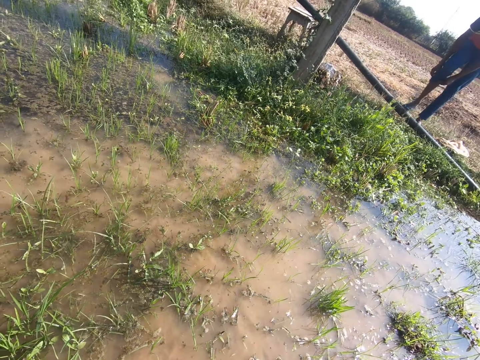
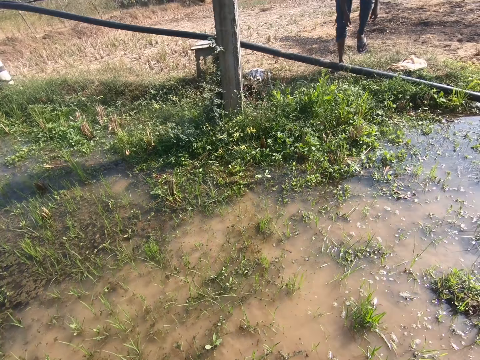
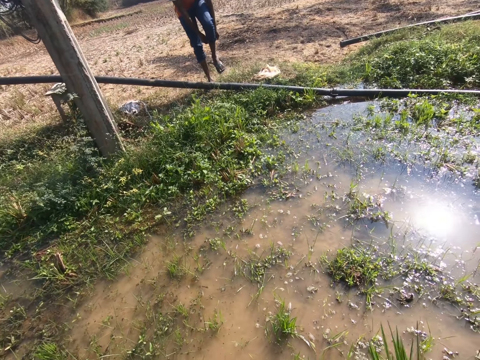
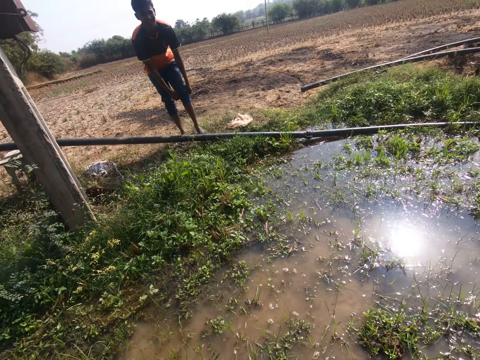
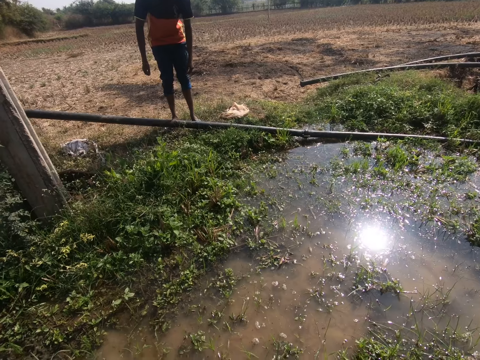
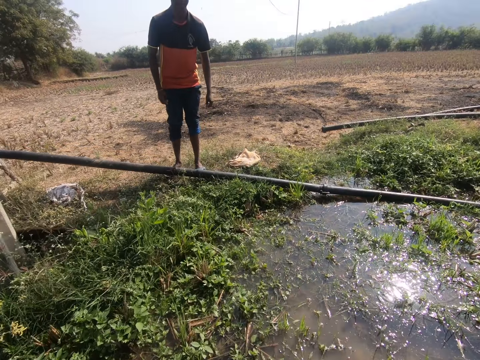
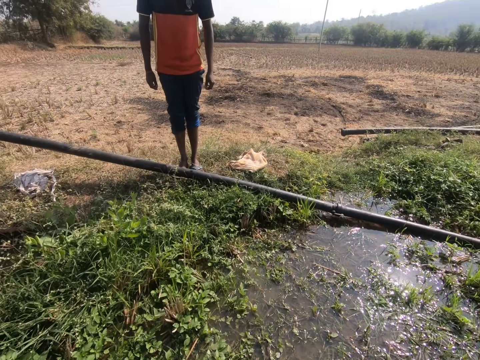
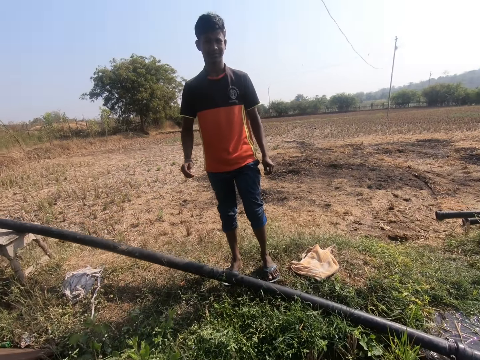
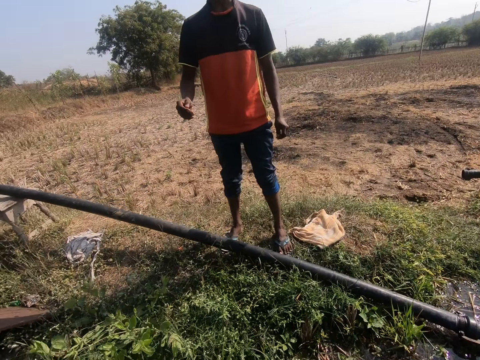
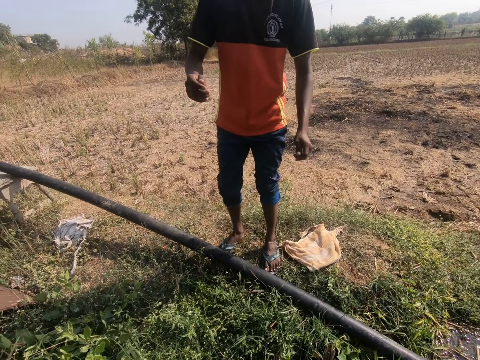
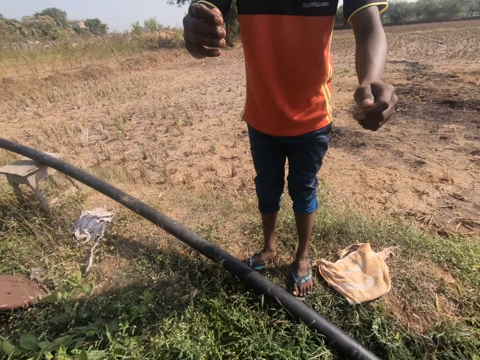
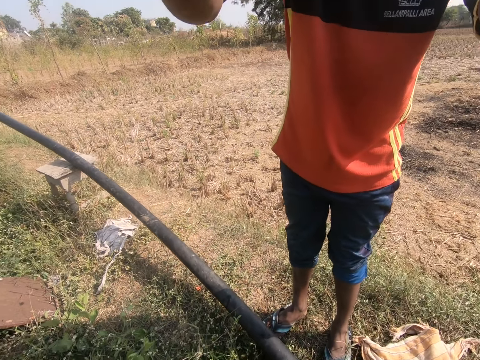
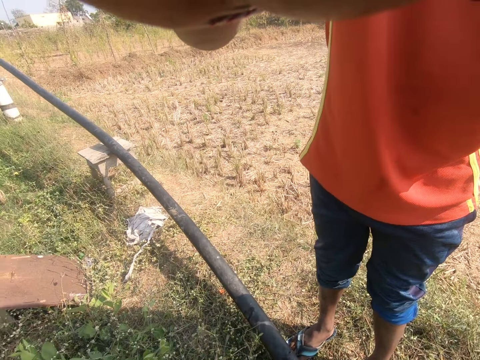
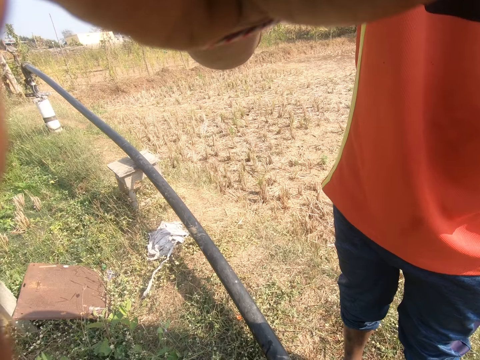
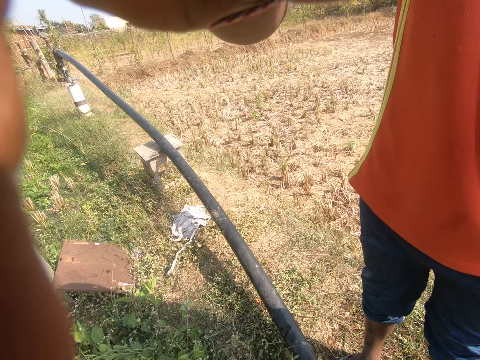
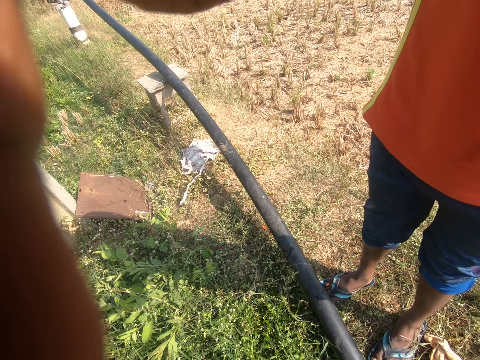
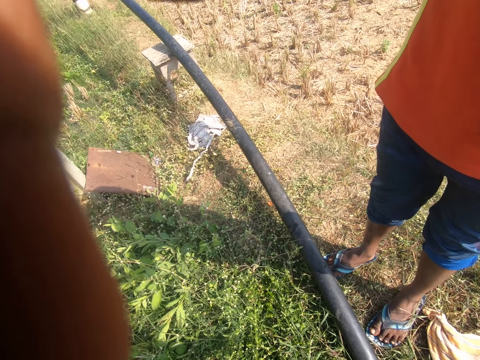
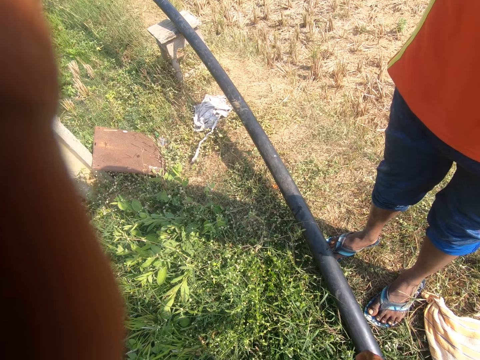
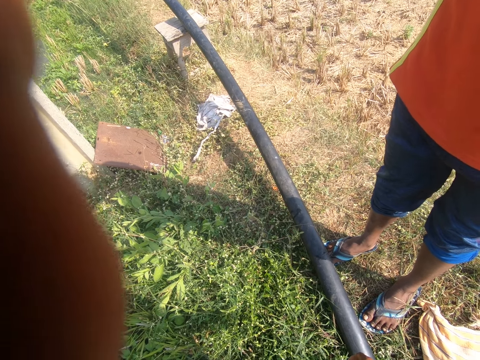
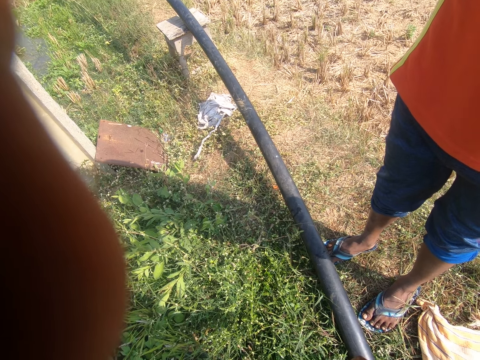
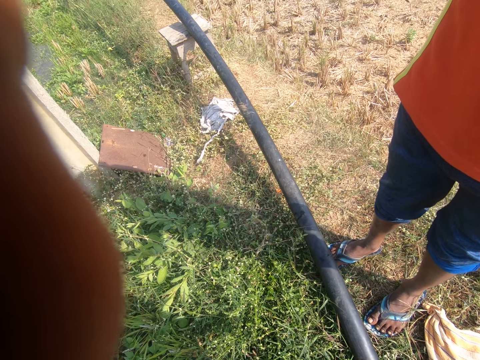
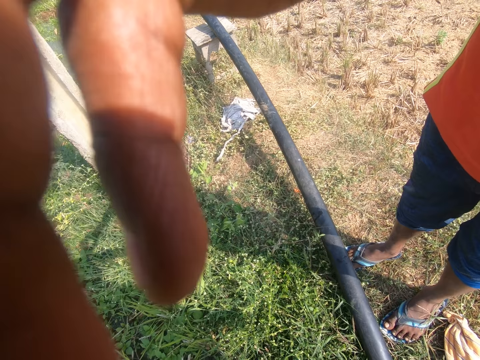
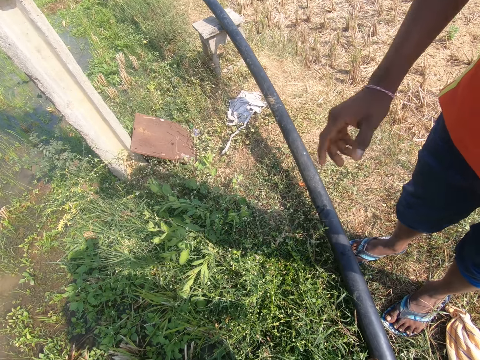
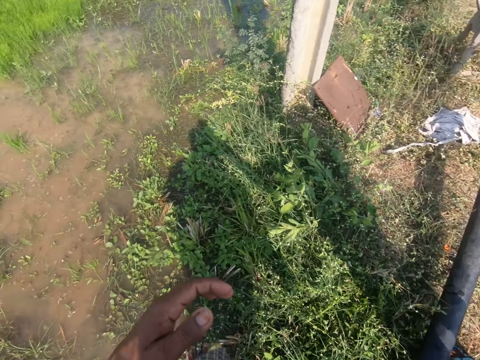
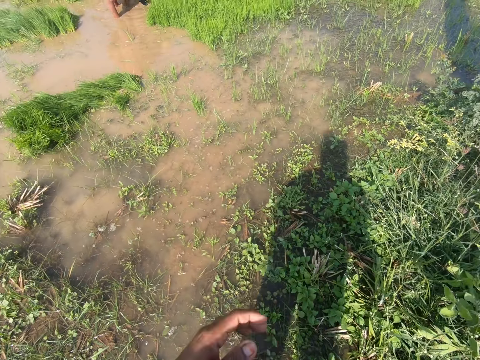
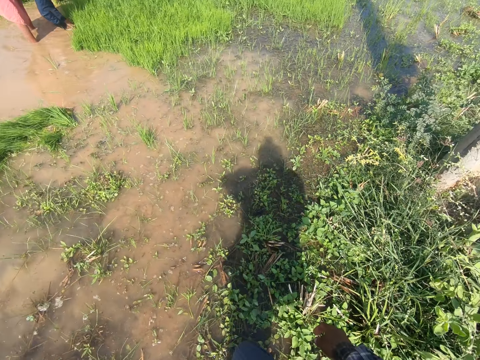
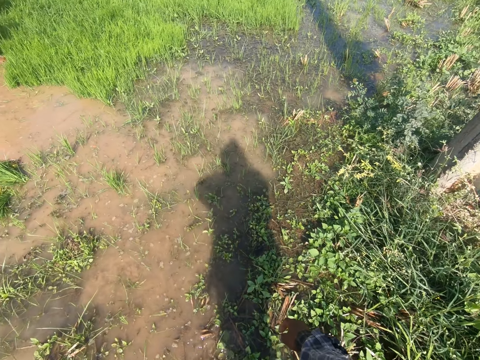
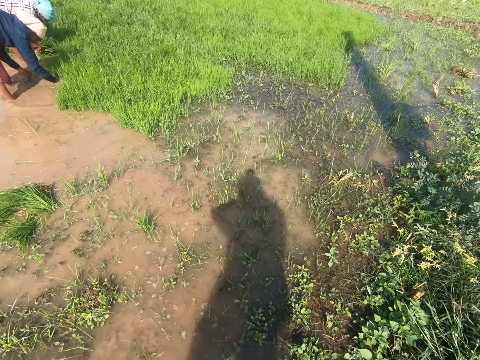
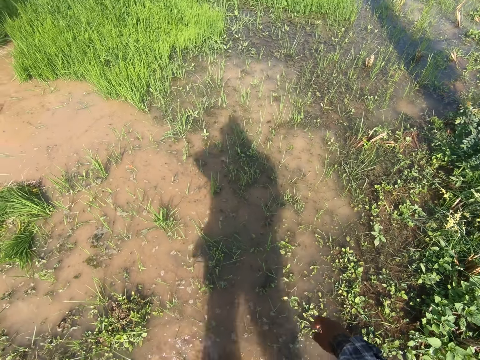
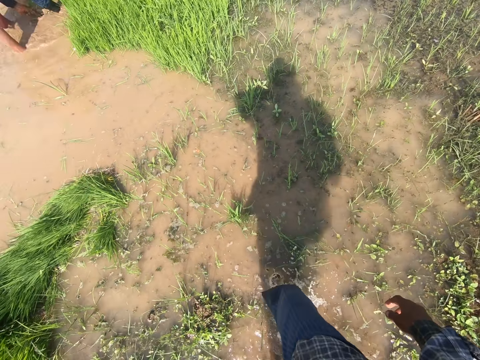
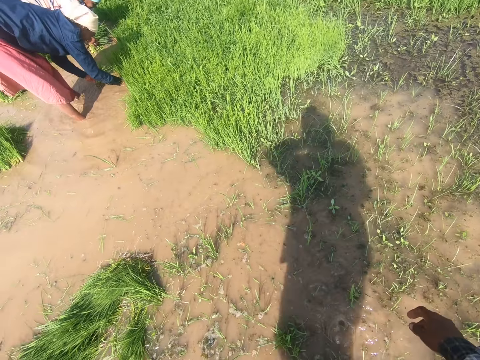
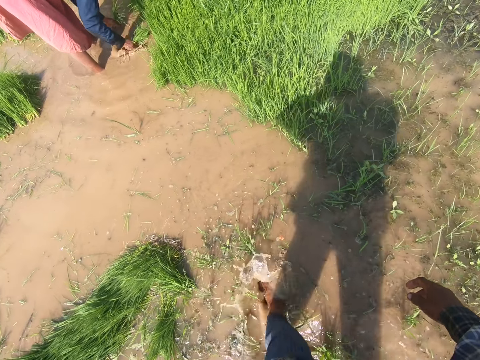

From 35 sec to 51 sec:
The camera wearer walks around. They dialogue with a man. The man adjusts the camera wearer's camera. The camera wearer walks around.

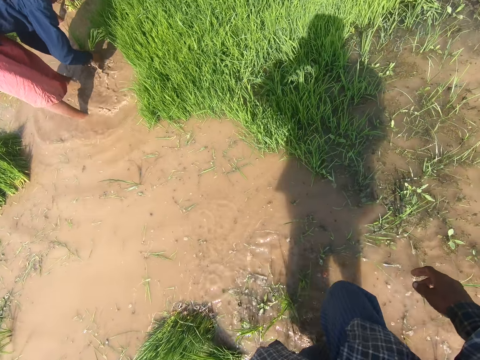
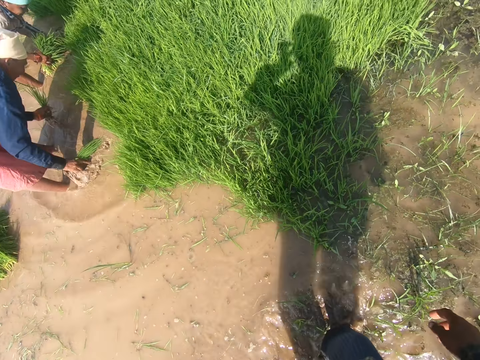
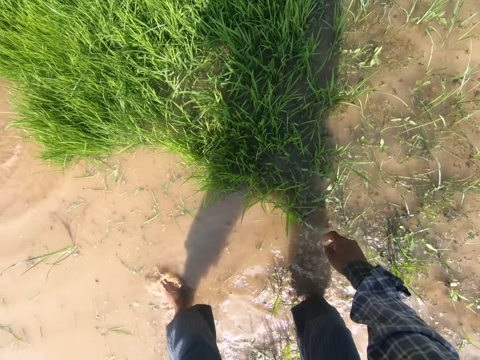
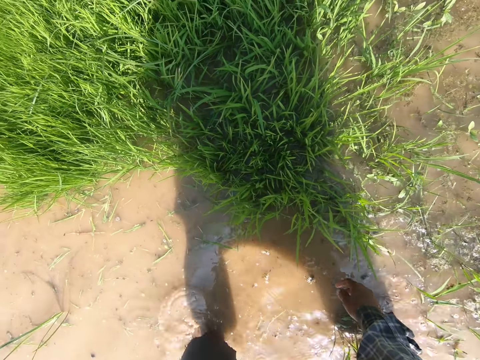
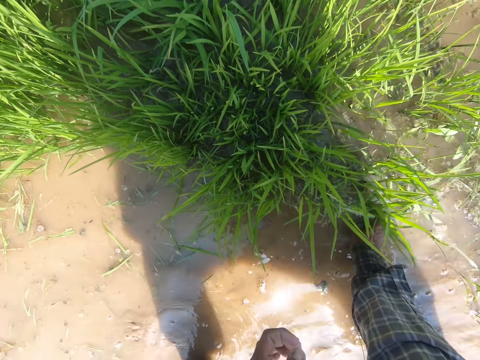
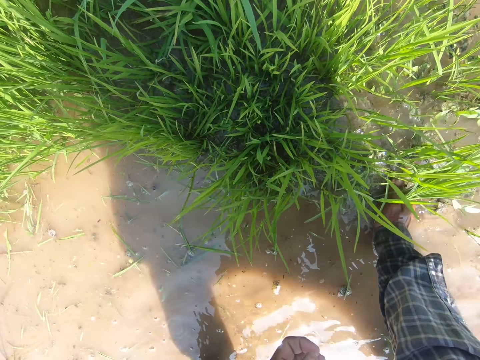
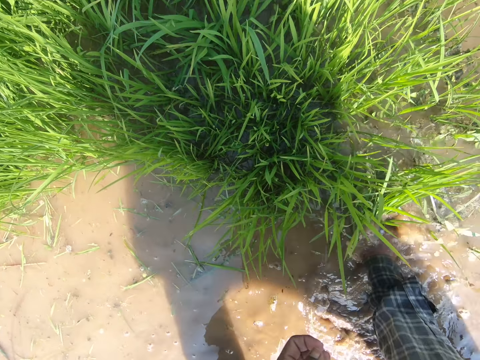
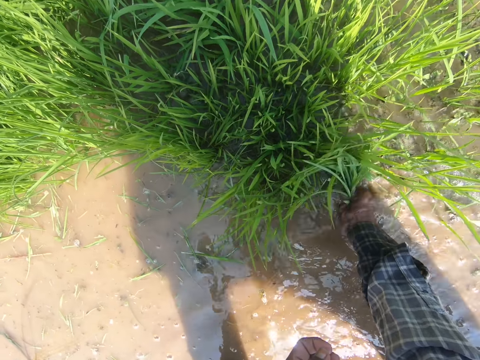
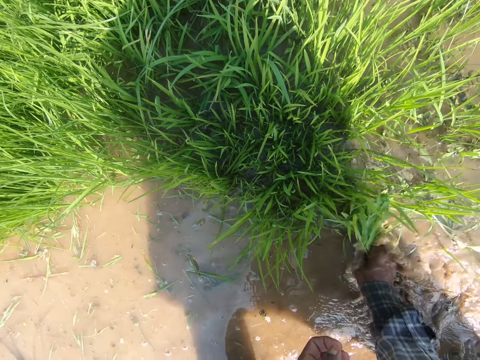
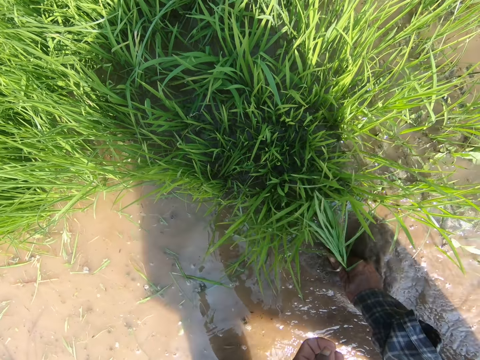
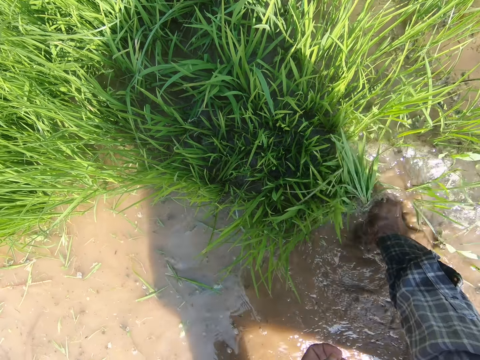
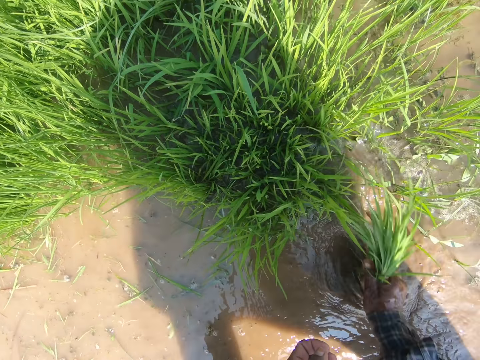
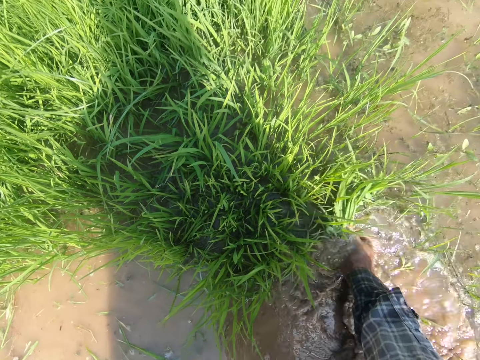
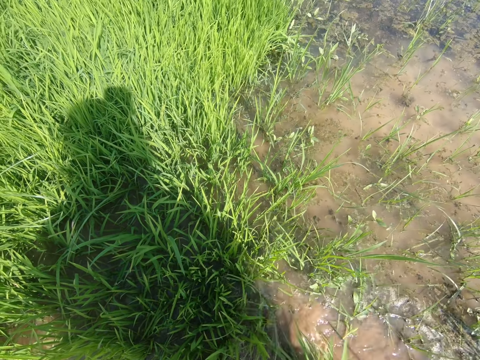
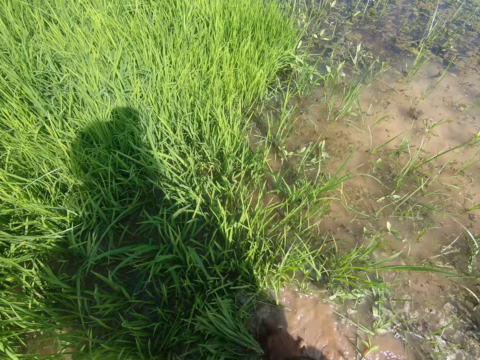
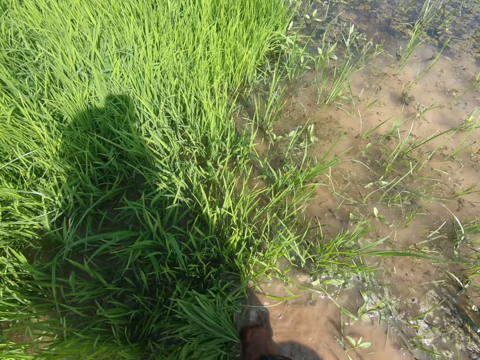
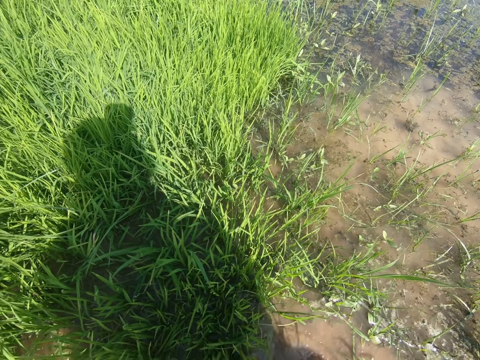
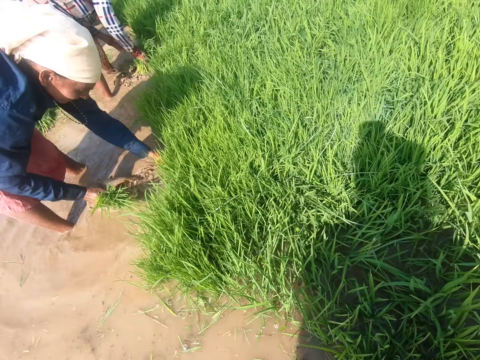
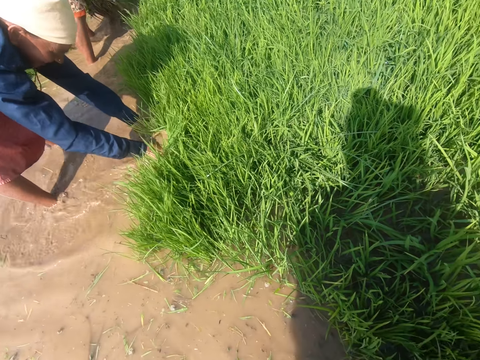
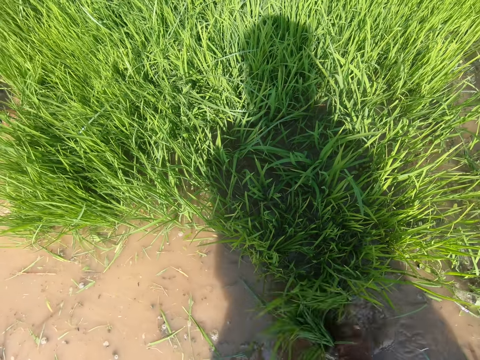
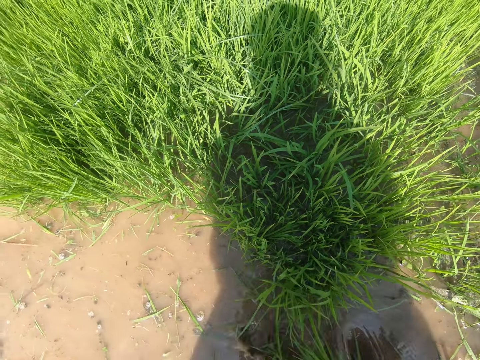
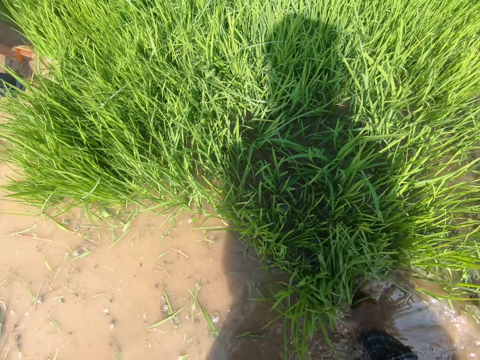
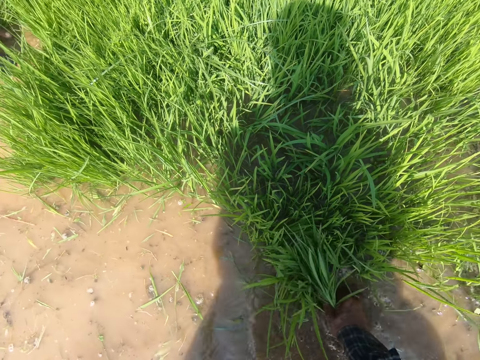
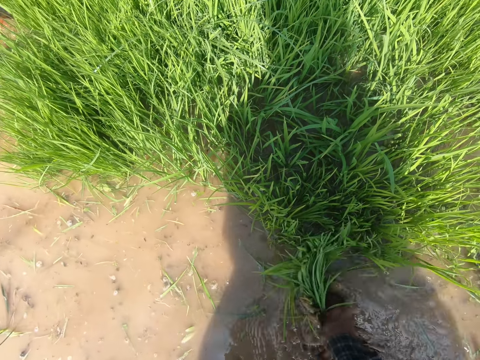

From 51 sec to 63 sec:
The camera wearer harvests the rice. They dialogue with a woman.
